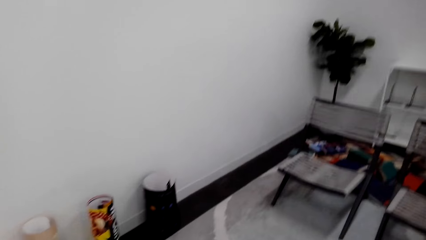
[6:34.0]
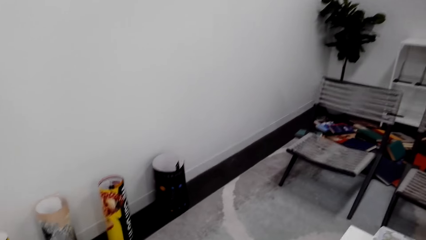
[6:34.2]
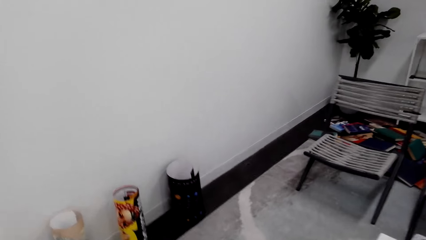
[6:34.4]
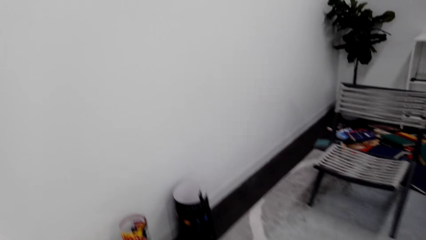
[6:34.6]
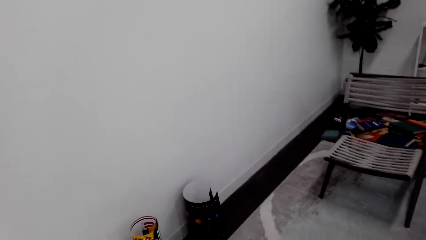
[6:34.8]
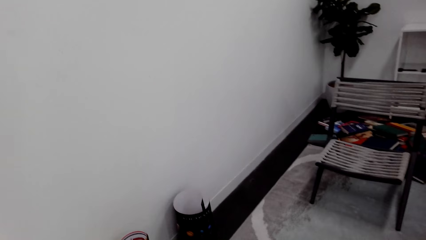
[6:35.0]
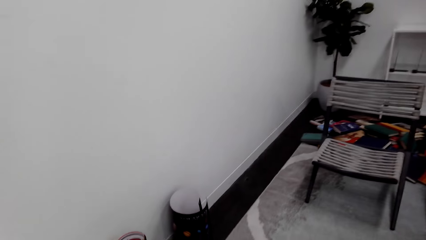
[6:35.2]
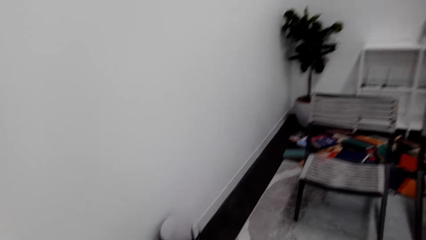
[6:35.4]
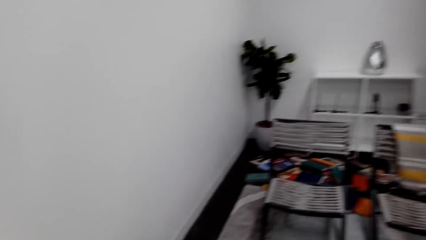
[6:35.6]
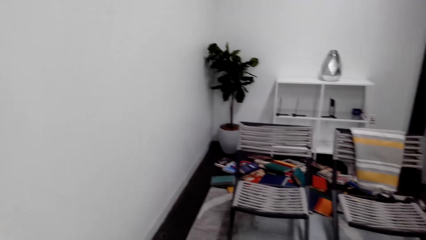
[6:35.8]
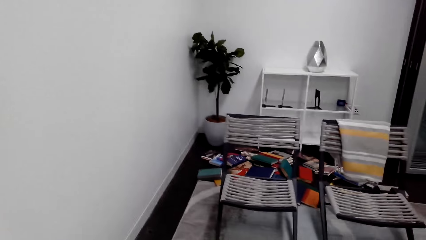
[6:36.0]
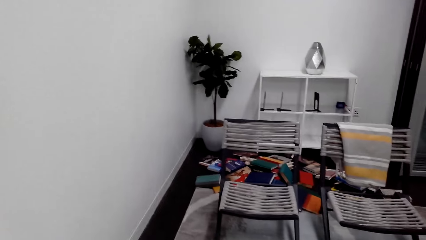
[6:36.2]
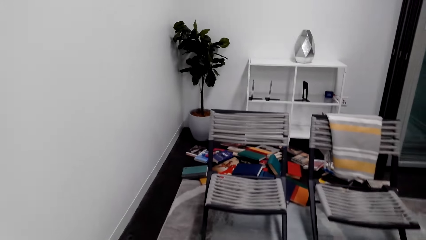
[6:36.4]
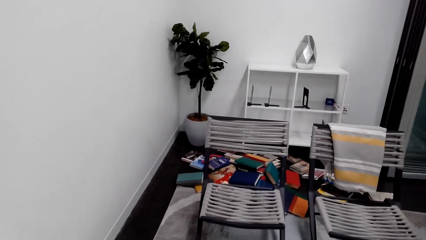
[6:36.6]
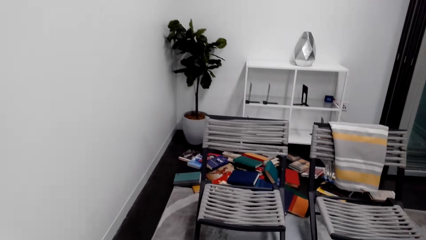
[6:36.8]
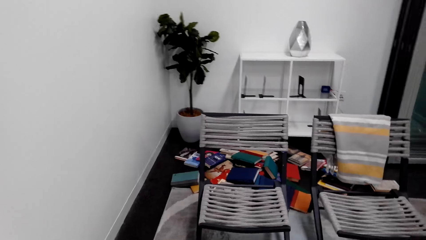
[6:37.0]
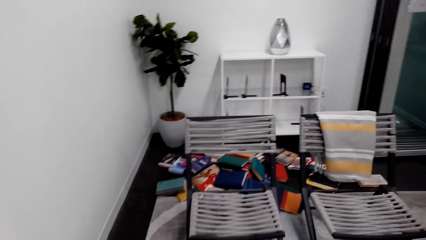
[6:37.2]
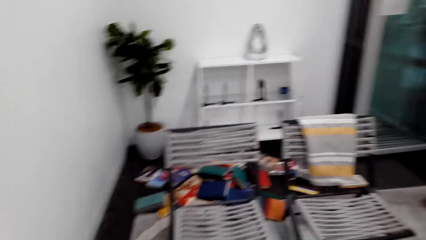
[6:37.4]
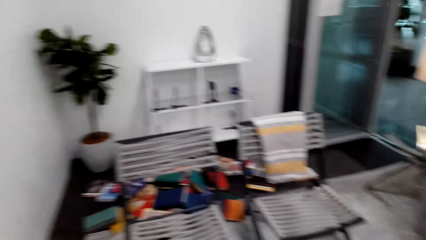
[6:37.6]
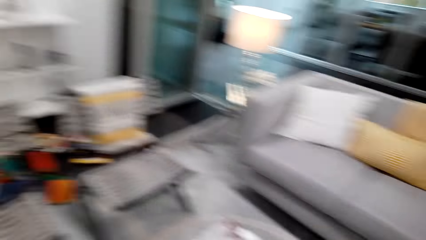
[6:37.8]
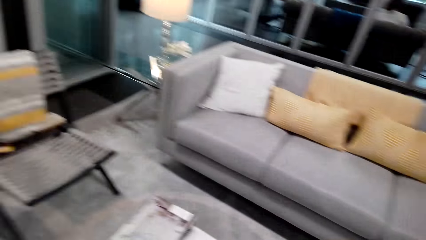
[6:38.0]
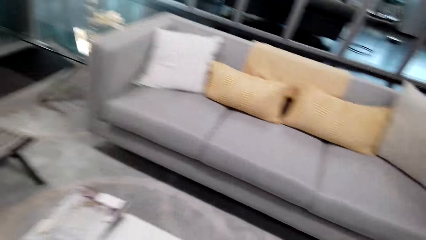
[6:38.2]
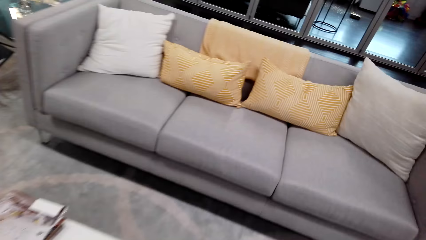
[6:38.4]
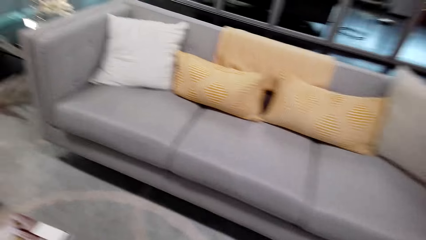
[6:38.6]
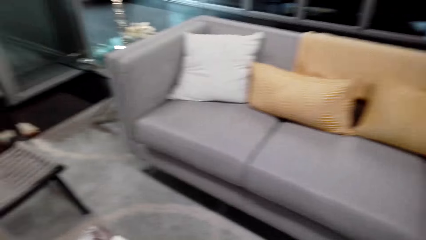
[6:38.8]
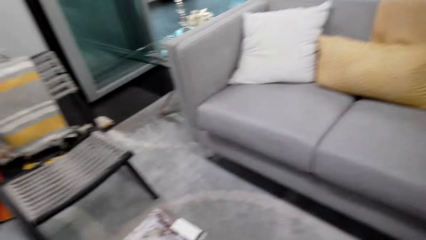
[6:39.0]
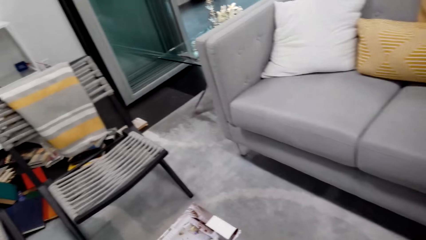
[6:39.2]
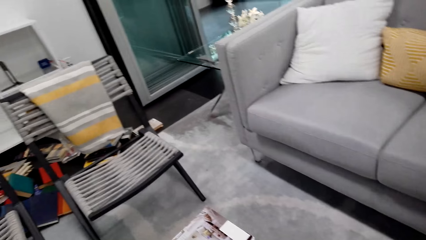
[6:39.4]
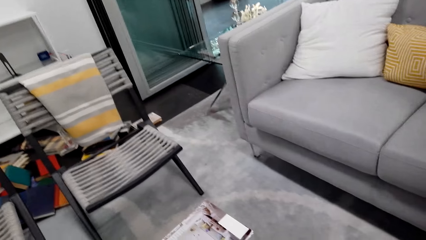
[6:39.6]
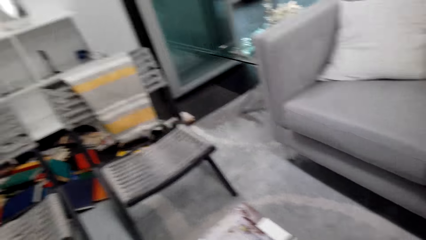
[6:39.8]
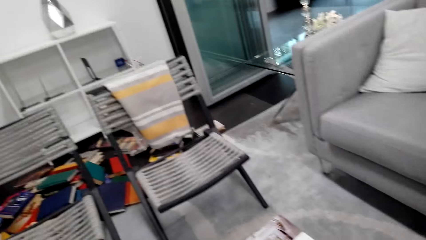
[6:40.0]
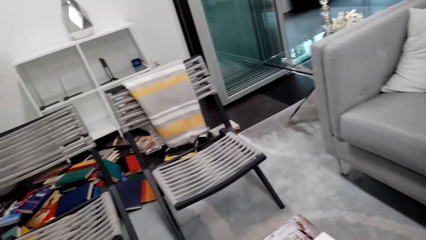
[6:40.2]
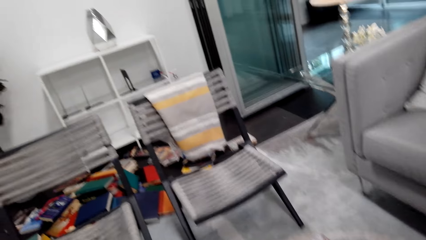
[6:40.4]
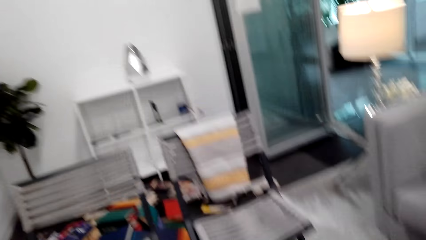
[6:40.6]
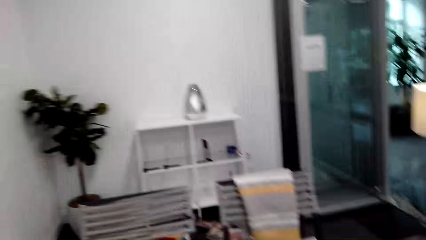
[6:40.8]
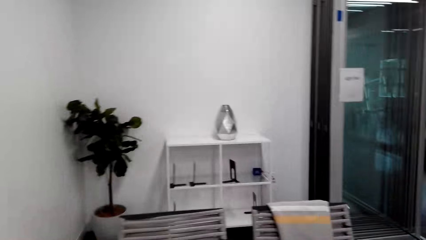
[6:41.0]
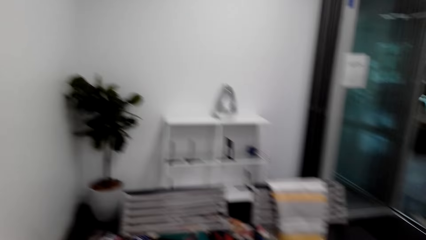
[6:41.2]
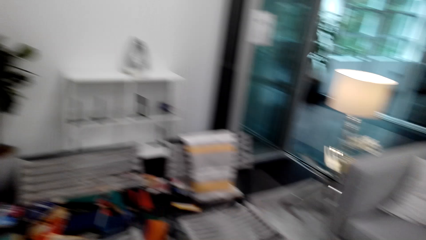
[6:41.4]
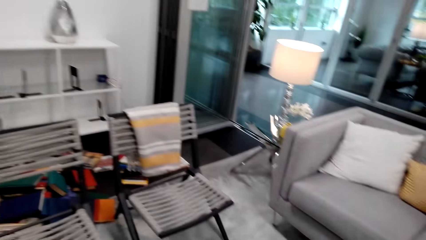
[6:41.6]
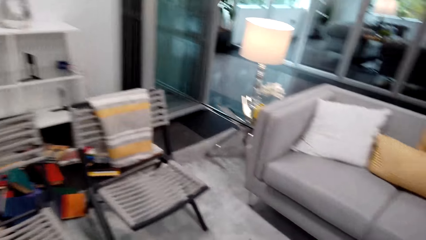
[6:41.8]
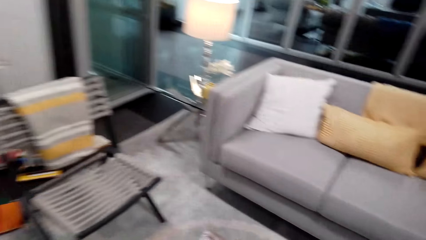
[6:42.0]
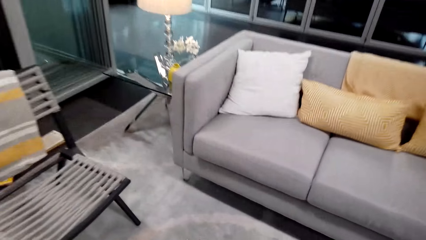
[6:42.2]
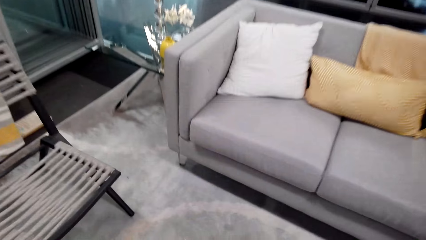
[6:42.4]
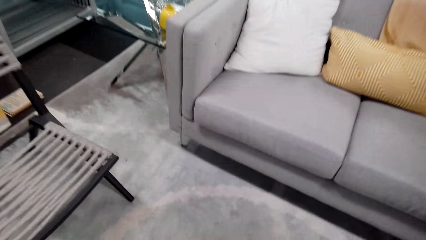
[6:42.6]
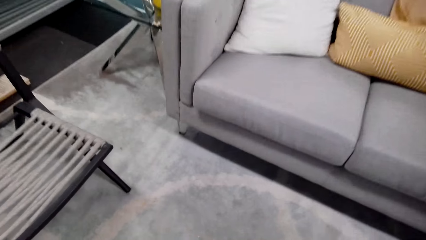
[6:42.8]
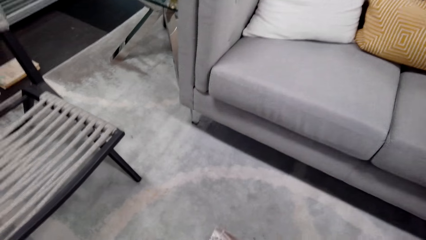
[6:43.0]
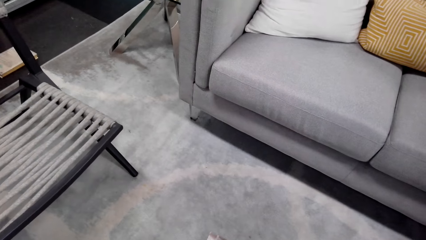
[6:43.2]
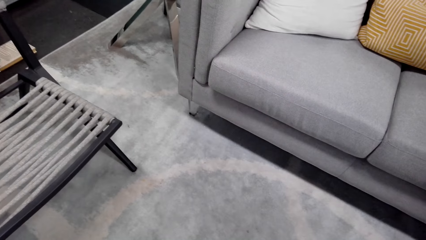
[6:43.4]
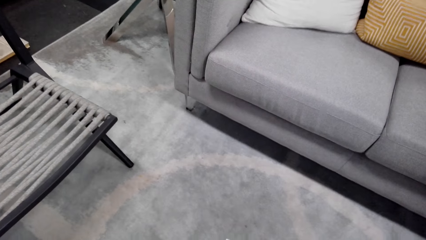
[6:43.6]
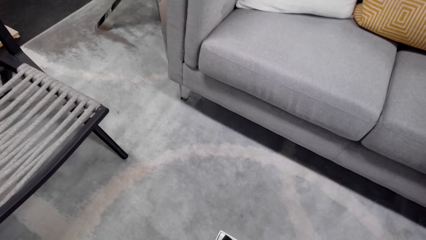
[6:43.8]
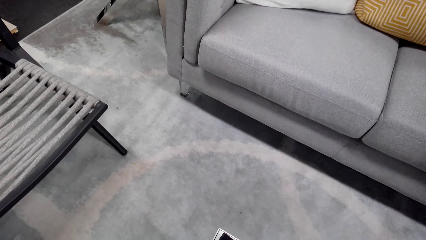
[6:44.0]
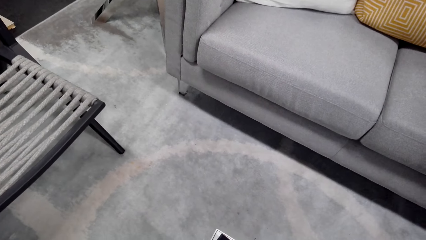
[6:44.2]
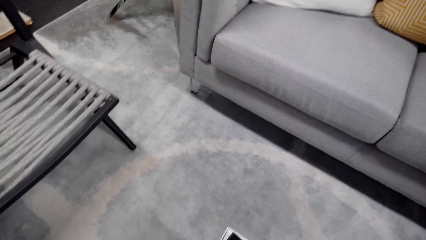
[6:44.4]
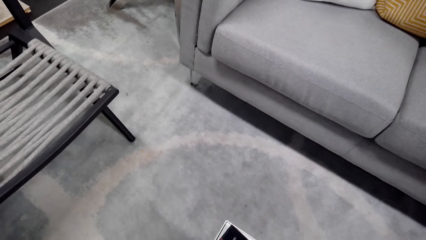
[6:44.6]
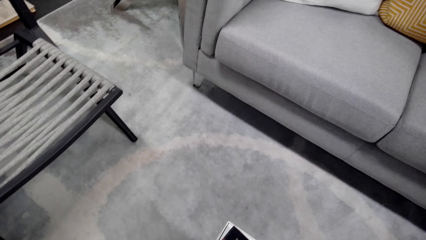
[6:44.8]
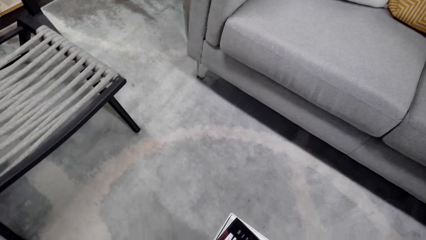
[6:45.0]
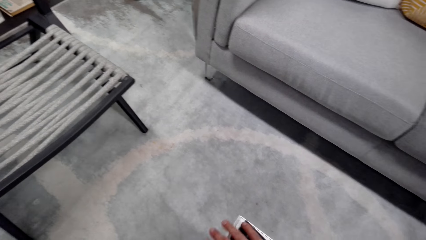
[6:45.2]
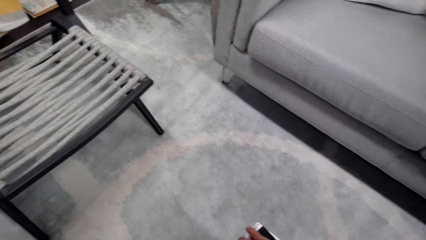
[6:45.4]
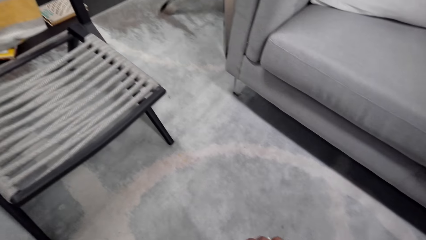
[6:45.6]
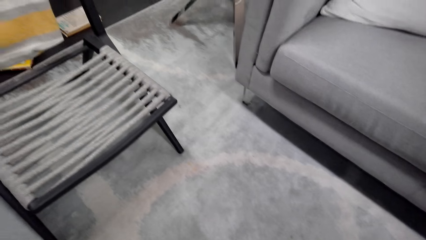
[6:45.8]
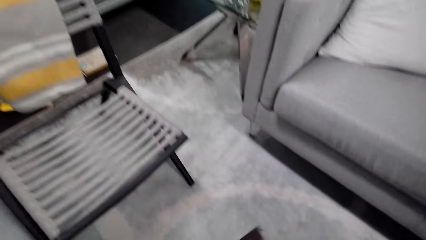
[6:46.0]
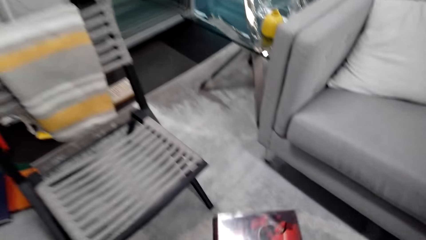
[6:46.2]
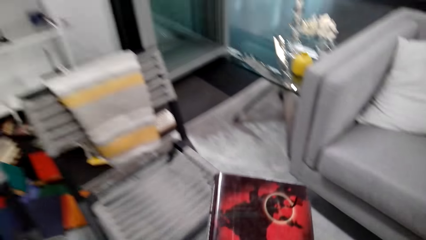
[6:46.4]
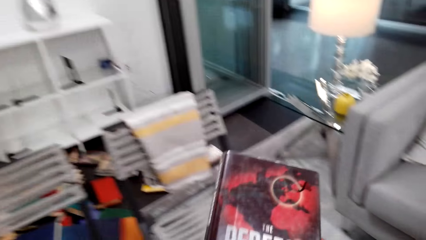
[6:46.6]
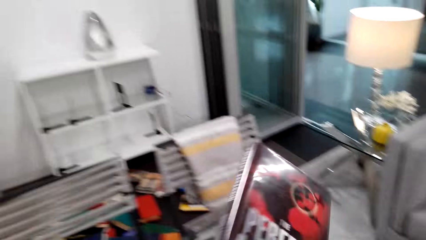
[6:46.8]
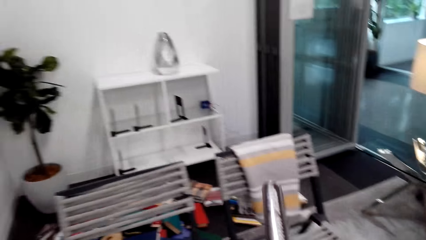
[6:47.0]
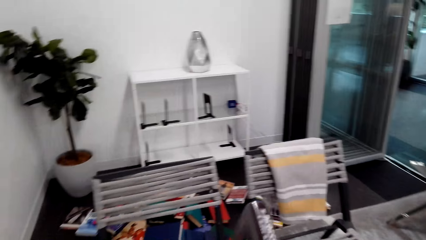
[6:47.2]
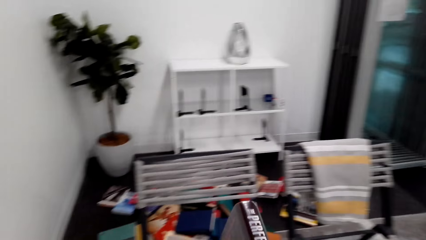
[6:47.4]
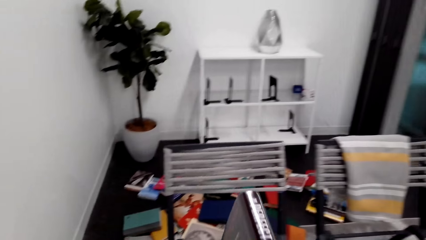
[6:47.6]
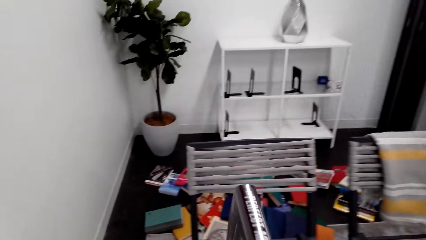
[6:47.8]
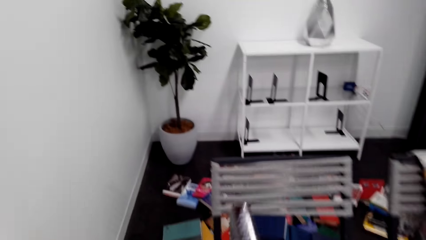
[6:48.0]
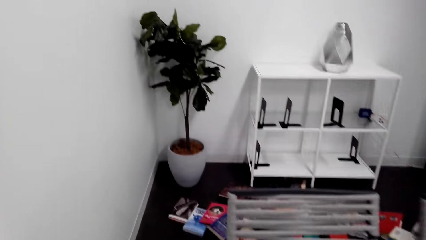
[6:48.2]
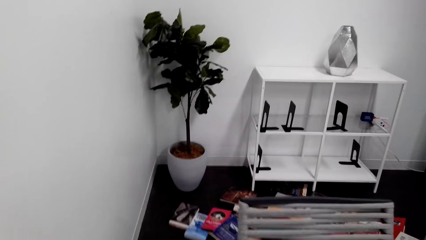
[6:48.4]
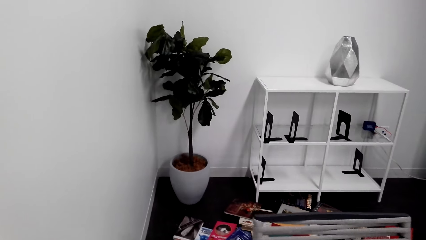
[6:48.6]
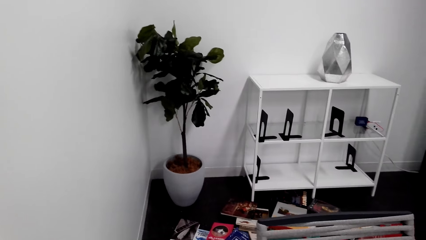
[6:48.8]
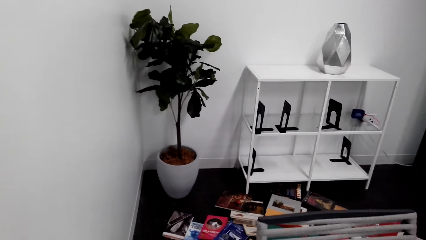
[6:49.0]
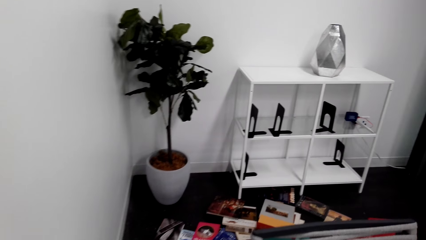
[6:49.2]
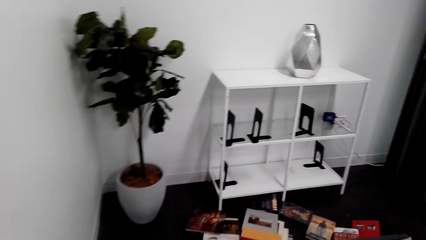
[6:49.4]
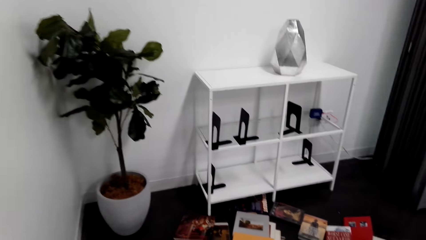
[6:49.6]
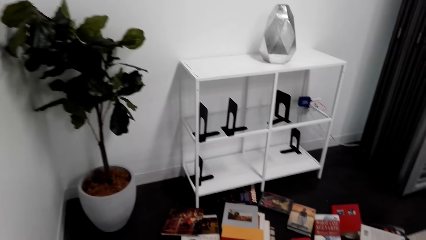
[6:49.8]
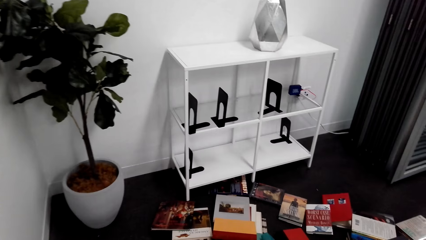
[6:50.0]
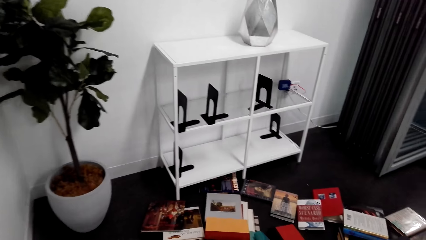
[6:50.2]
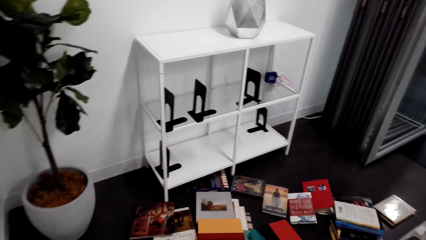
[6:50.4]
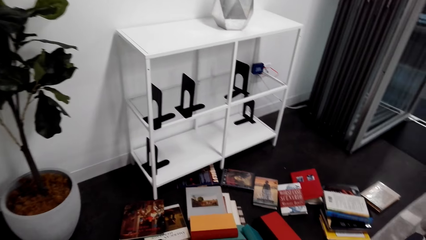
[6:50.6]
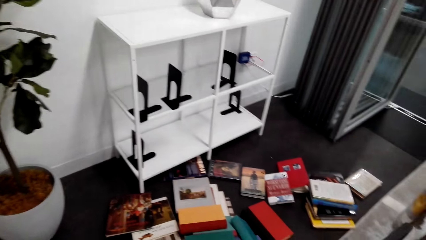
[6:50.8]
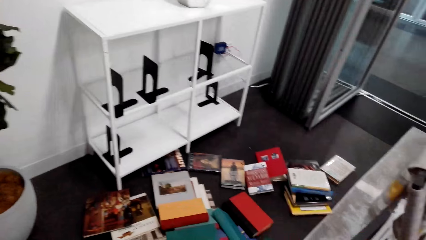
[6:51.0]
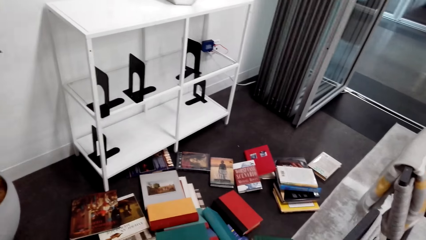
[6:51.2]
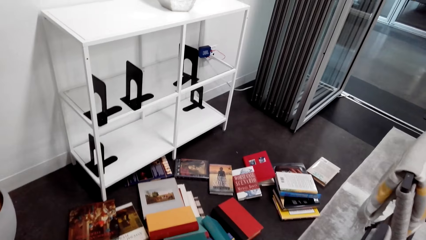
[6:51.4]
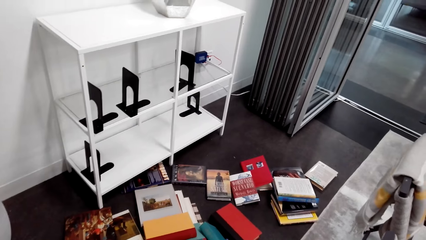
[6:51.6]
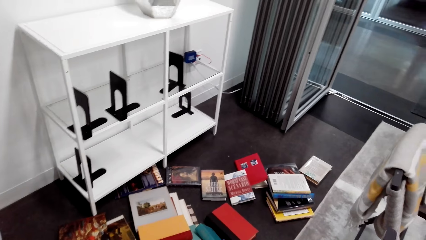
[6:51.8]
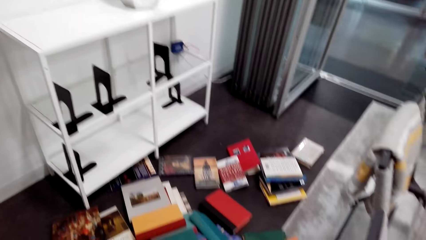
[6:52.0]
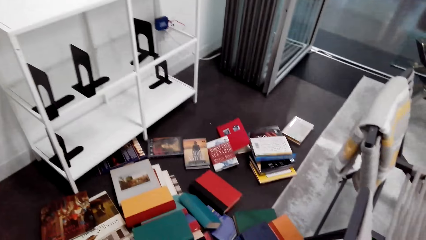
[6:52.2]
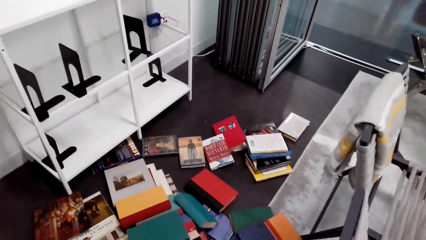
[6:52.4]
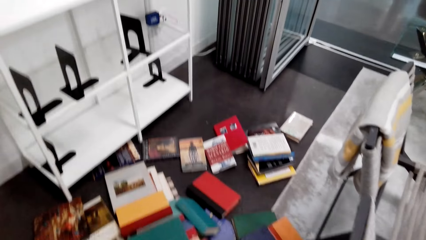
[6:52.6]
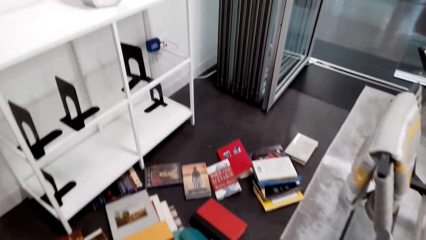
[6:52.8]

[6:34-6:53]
The camera wearer walks around the house. They dialogue with a person. They pick a book on the table. They walk around the house. They look at the house floor.
